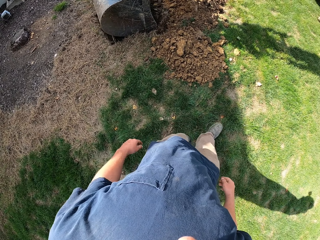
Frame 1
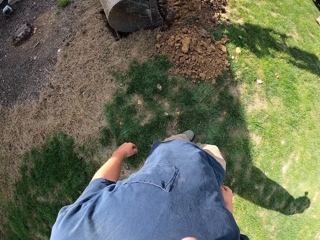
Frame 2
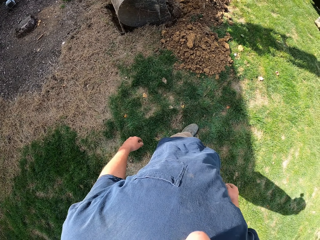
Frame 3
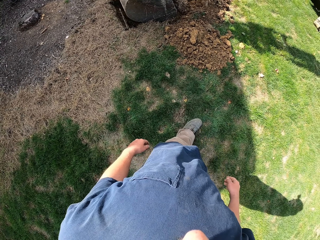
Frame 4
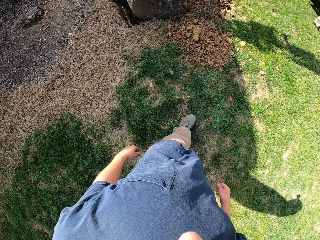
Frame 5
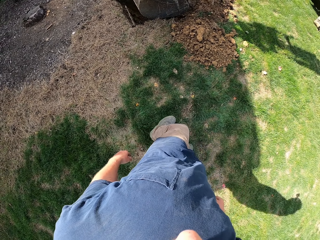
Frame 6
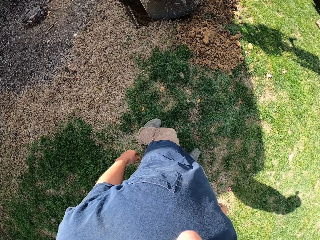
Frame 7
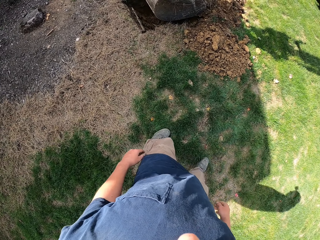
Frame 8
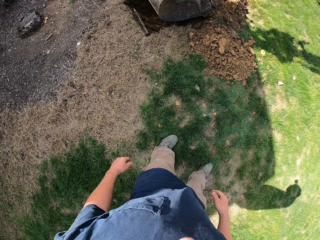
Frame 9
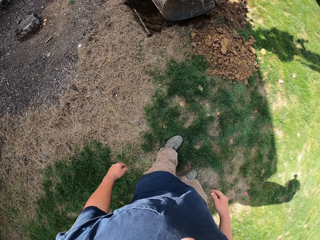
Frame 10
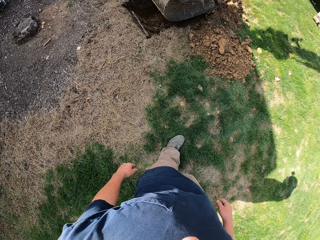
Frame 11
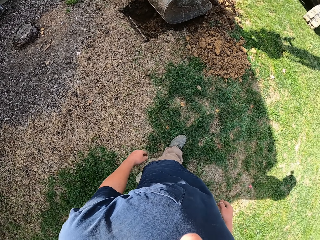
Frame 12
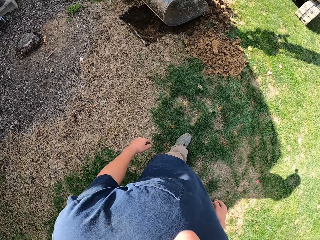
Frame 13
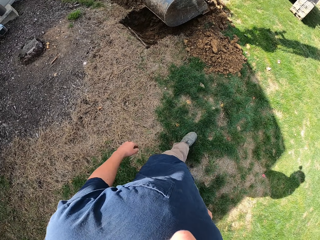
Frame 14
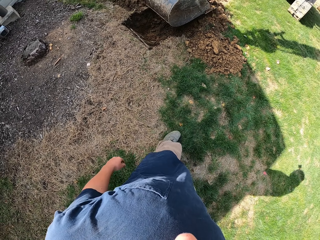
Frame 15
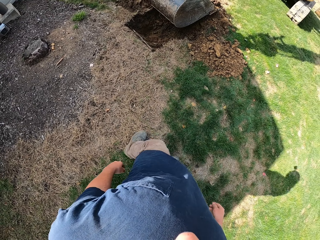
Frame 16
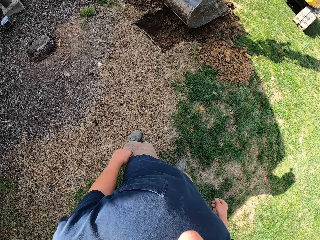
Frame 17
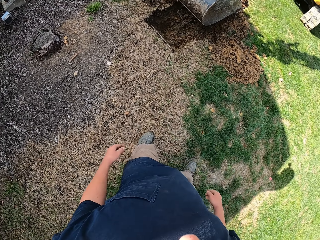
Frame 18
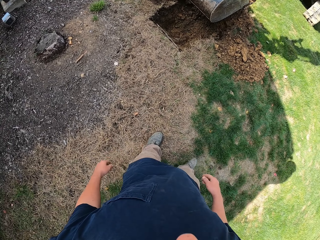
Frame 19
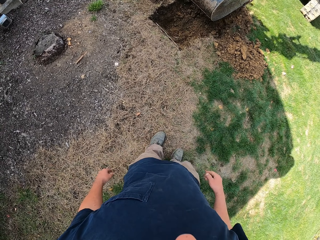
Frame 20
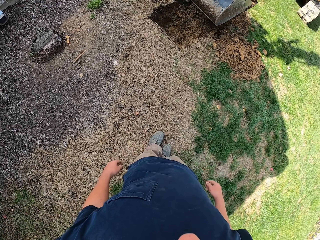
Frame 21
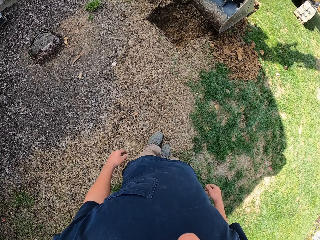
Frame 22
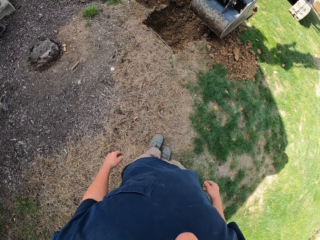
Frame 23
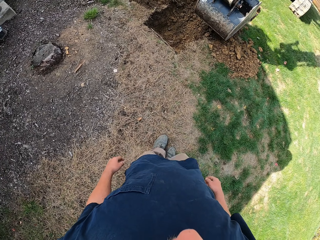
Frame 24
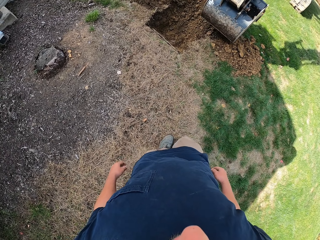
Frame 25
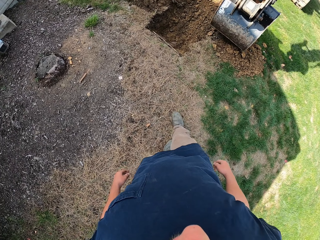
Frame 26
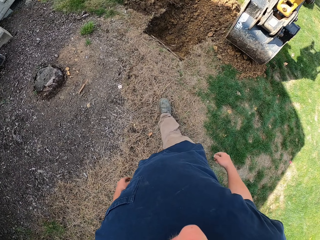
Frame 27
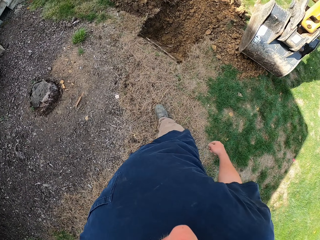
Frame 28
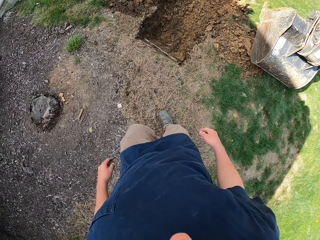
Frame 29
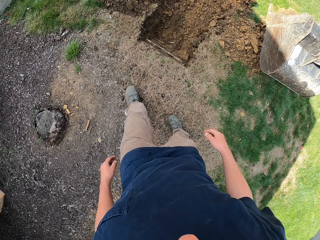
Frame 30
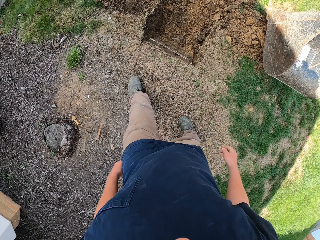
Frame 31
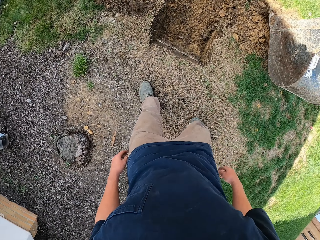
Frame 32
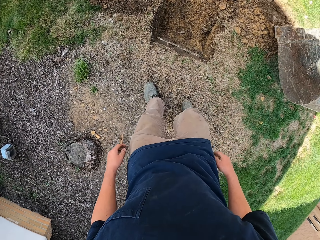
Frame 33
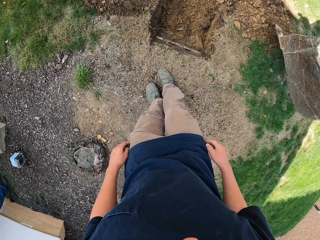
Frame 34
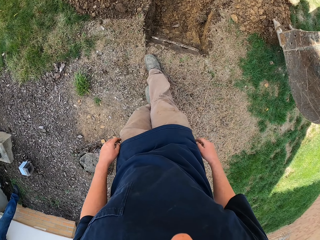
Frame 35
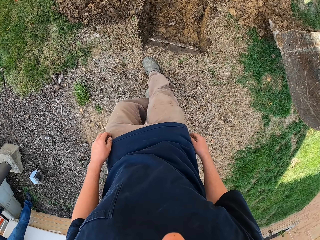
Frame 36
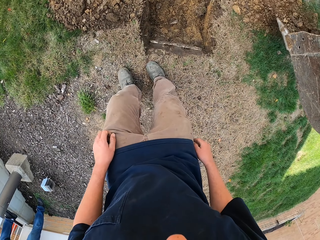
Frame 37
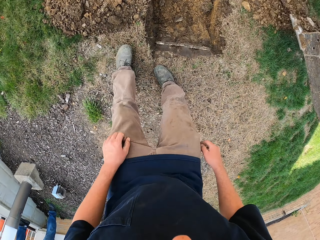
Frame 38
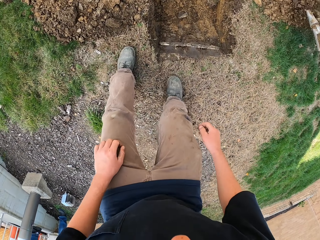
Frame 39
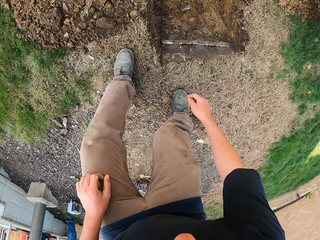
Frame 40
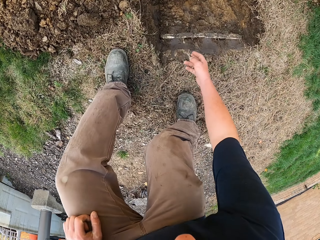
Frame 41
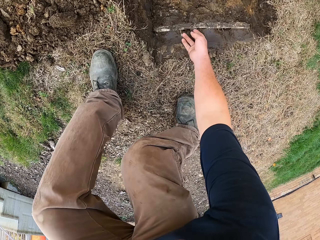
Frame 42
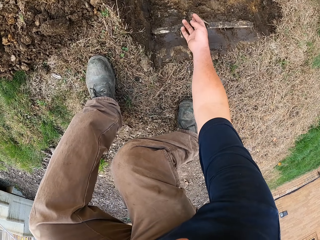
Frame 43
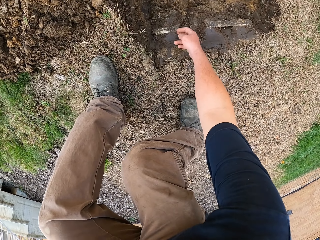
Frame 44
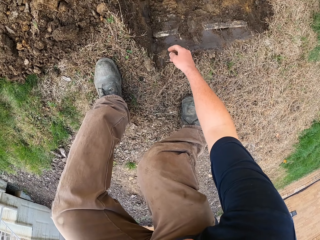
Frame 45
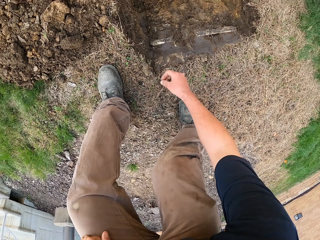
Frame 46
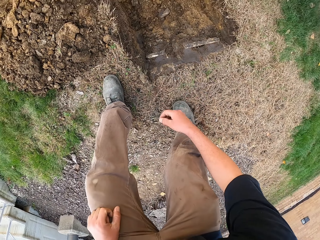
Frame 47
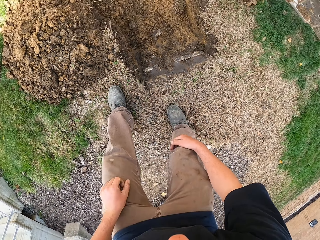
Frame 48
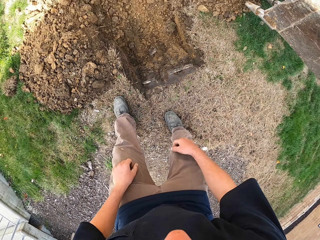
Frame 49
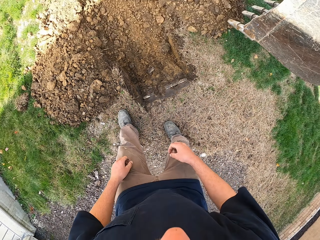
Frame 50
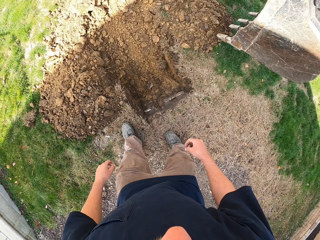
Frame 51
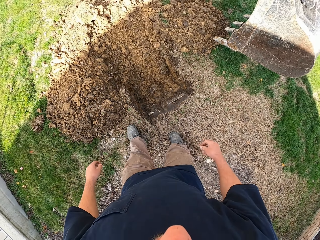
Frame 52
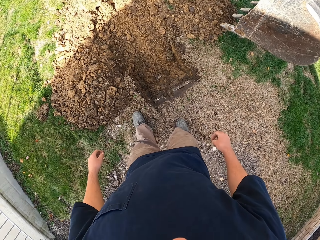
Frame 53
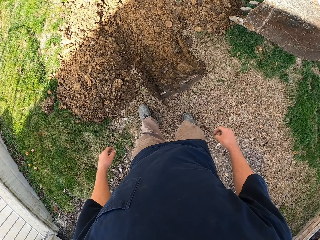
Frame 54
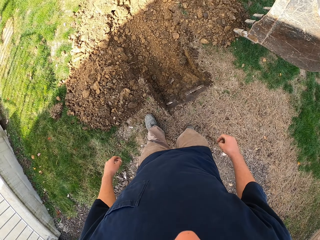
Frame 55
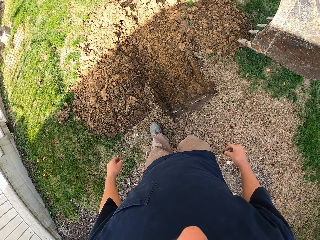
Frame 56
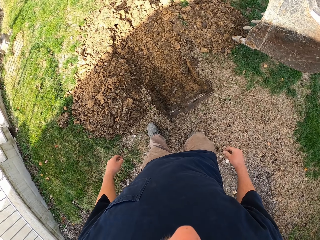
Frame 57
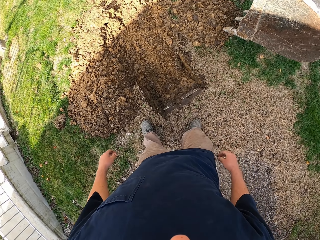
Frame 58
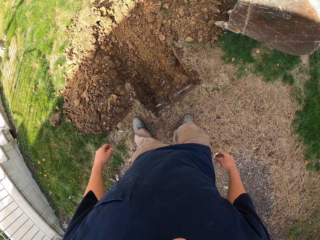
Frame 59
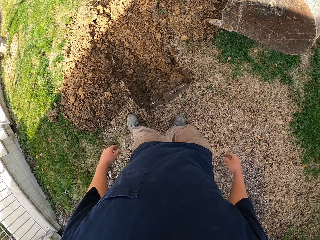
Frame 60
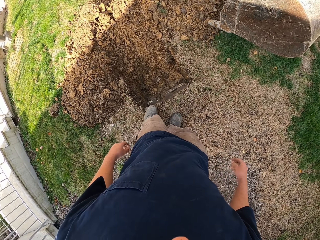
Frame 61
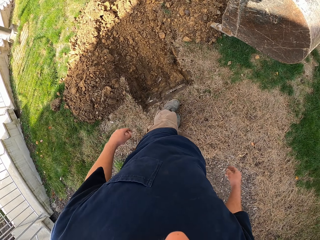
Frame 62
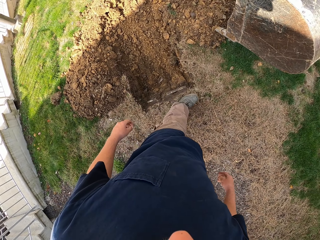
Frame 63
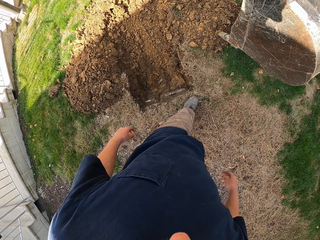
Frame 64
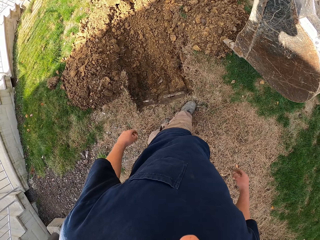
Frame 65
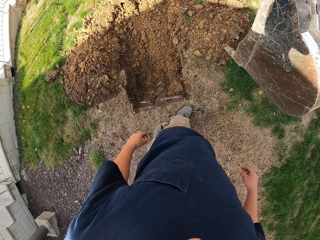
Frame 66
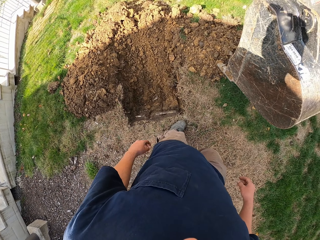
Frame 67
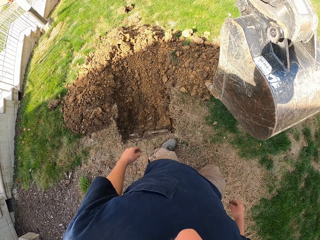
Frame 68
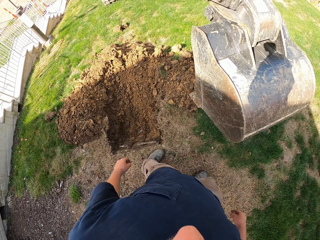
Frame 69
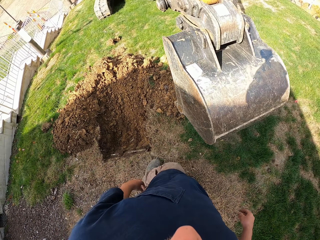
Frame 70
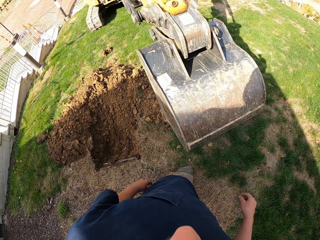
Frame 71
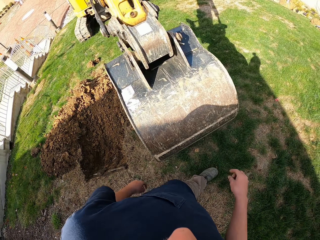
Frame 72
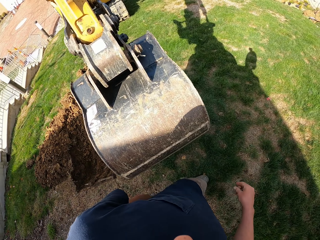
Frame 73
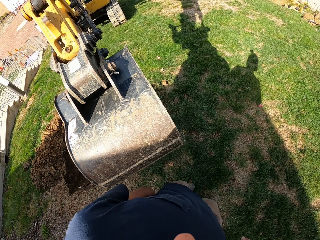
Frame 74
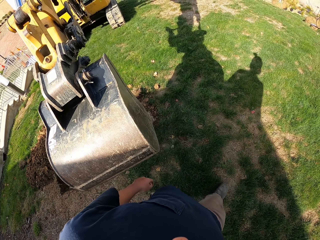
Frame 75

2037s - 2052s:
The camera wearer moves back from the tractor. They move towards the hole. They bend down. They move something from the hole. They walk around. They move towards the tractor.

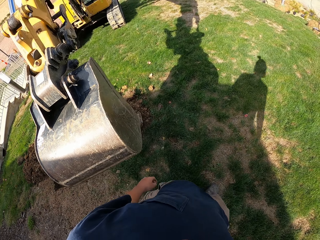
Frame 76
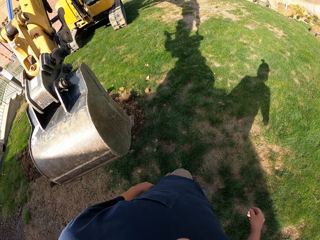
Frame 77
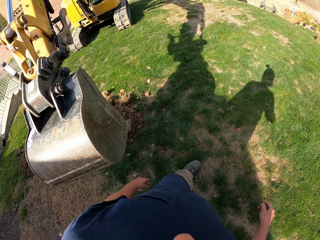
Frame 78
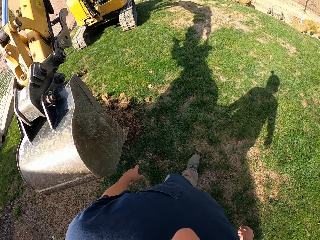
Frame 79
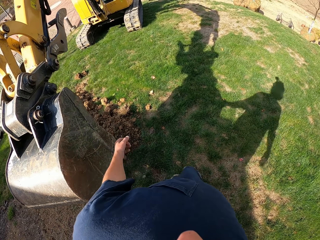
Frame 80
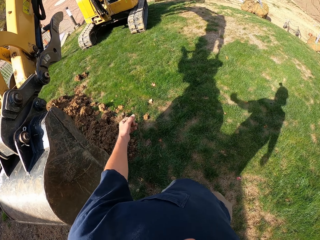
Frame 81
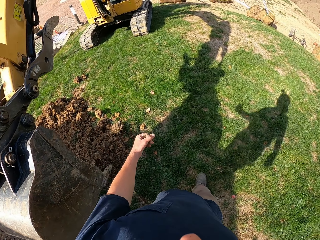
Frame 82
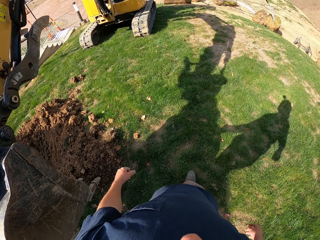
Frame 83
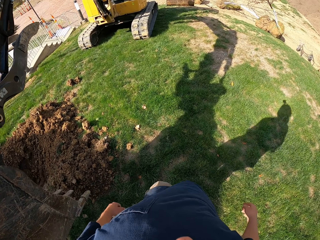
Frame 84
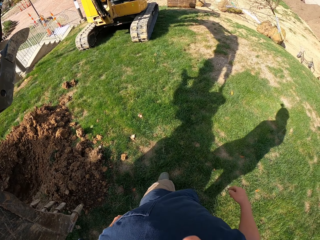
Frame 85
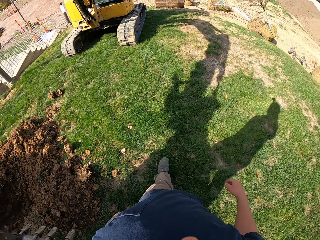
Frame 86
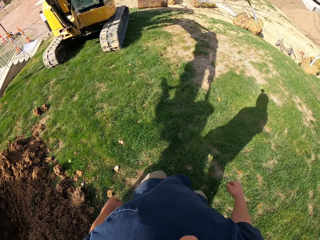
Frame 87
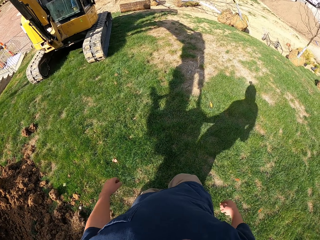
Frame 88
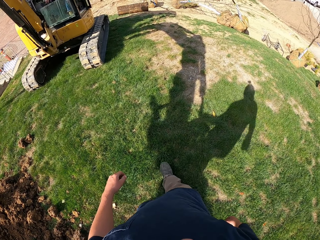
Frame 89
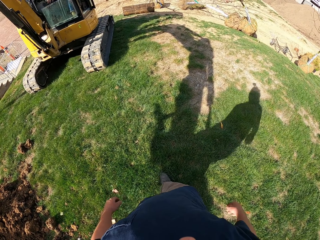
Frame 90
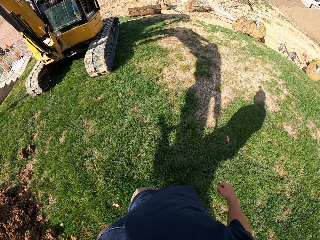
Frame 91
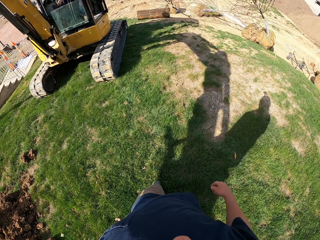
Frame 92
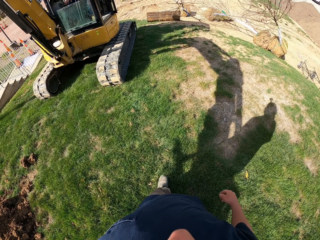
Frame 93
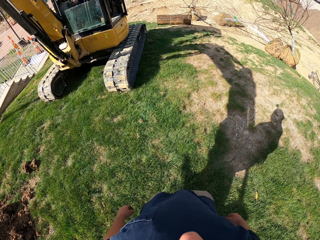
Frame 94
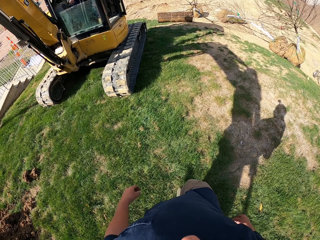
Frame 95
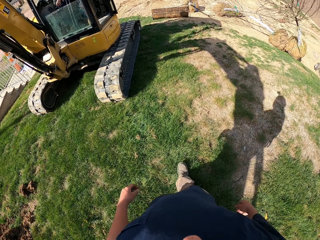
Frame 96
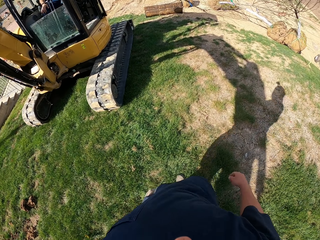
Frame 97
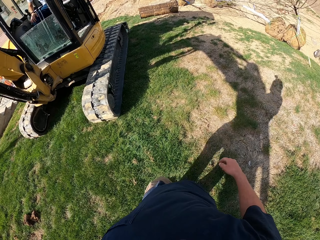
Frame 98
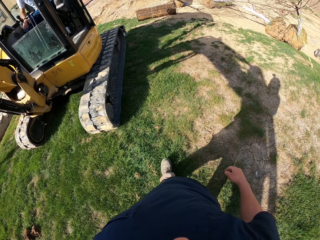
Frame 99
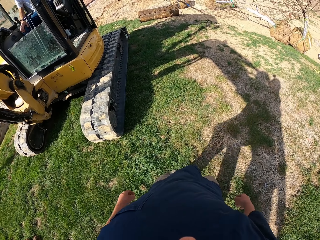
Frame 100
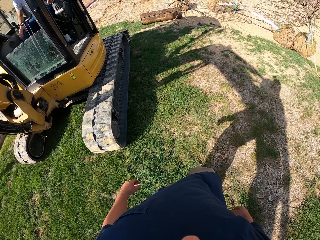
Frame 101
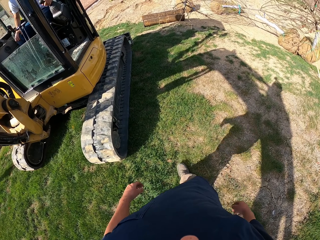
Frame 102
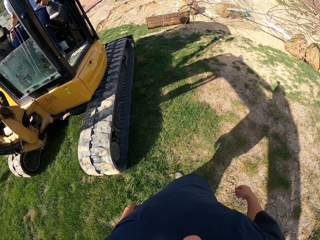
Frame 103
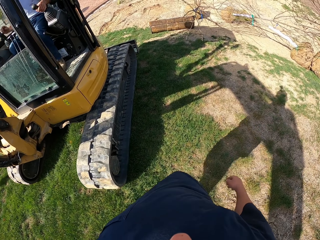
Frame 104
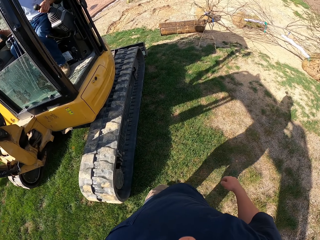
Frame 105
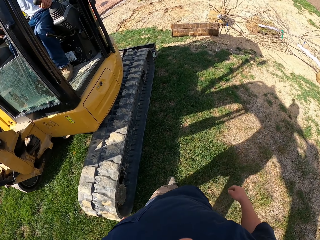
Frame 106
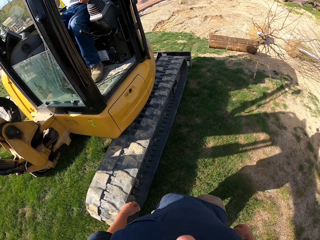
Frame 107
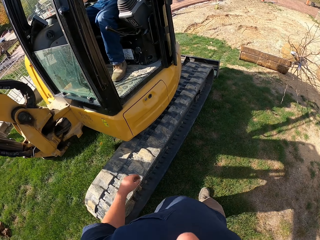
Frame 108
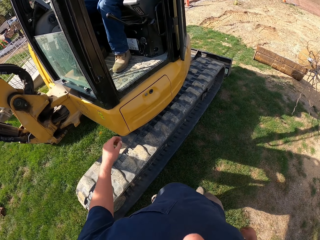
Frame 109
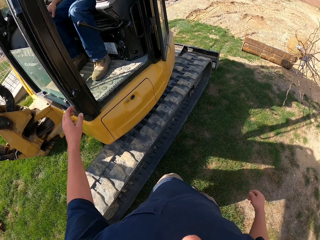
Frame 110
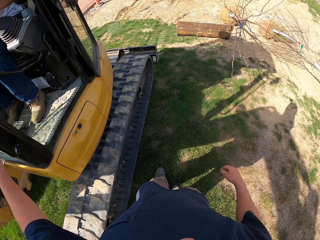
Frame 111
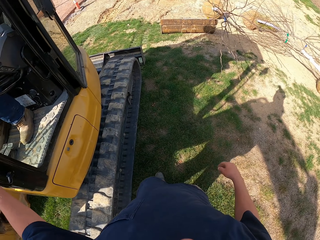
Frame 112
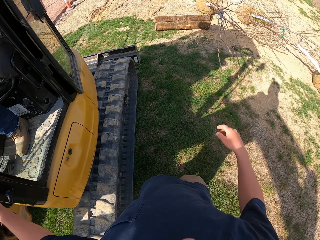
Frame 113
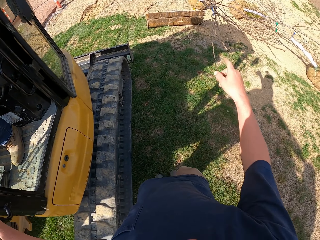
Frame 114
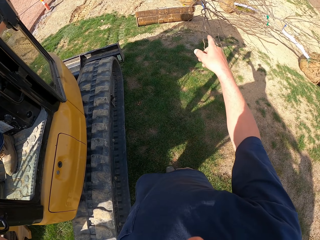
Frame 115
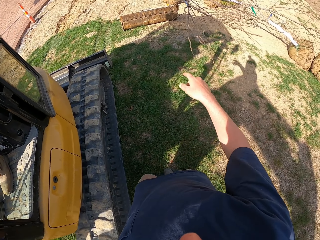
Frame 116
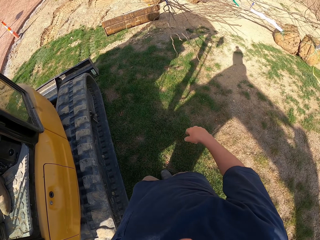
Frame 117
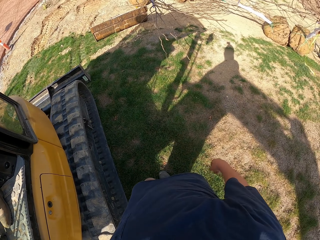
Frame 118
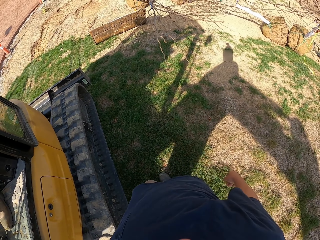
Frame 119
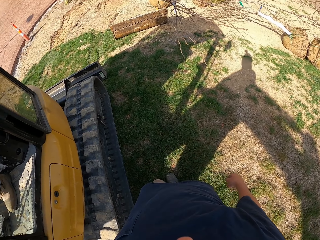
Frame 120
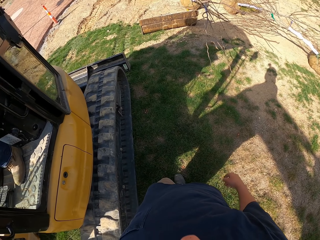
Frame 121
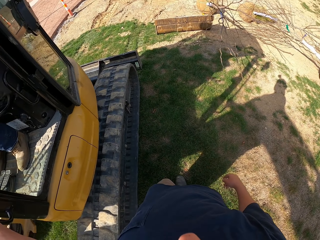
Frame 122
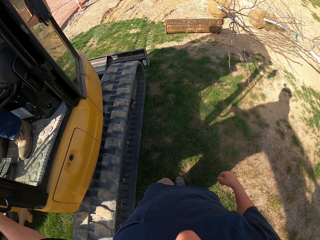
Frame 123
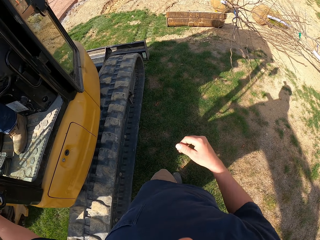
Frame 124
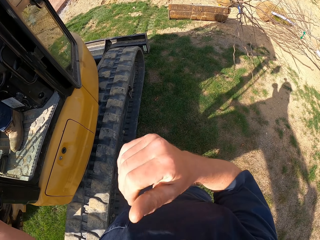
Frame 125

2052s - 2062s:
The camera wearer holds a caterpillar. They grab the tractor. They point towards the ground. They move a hand around.
